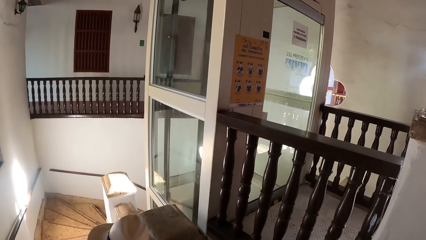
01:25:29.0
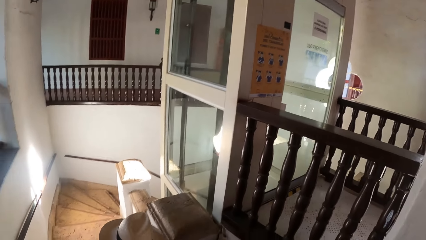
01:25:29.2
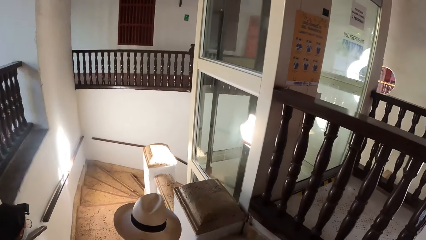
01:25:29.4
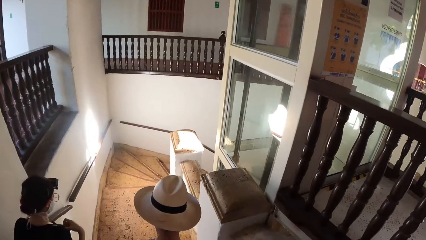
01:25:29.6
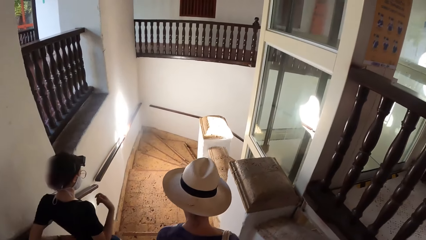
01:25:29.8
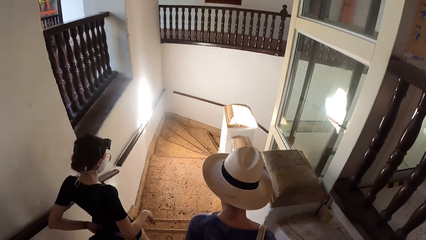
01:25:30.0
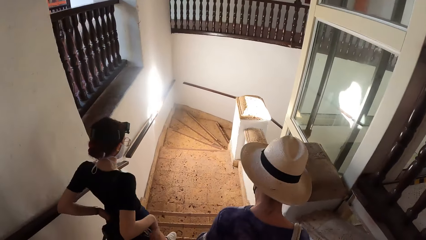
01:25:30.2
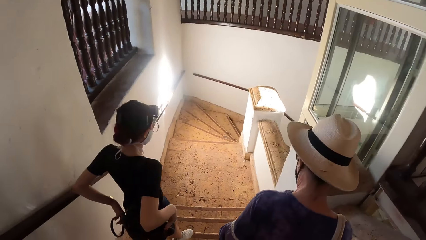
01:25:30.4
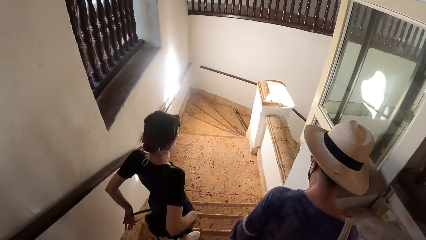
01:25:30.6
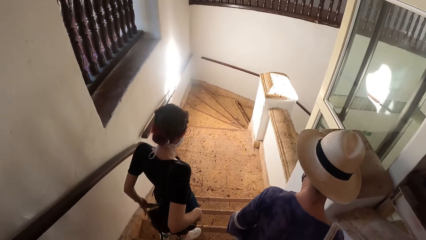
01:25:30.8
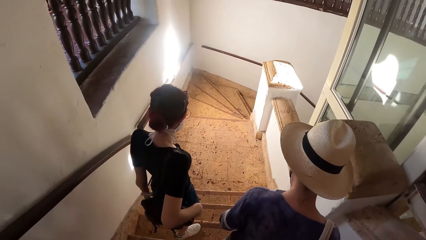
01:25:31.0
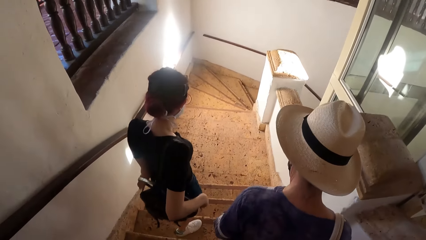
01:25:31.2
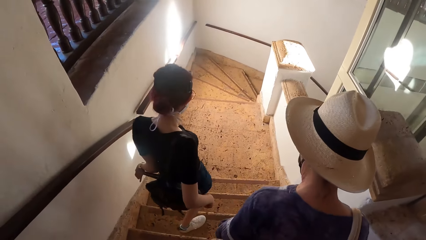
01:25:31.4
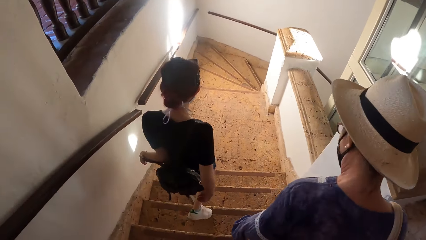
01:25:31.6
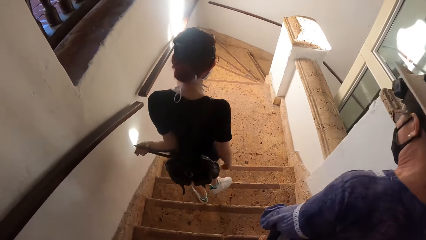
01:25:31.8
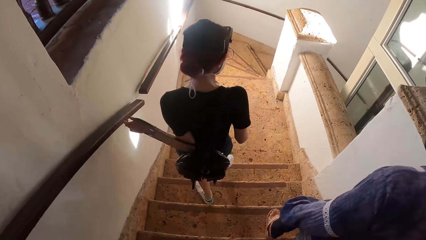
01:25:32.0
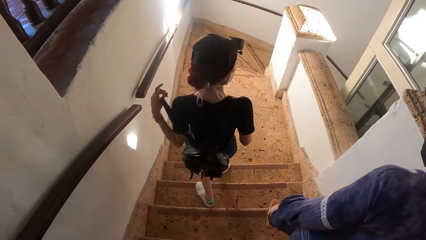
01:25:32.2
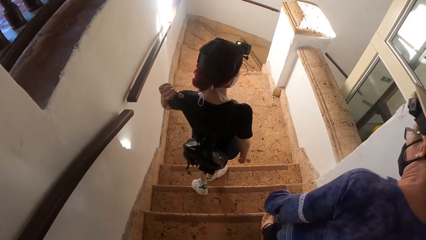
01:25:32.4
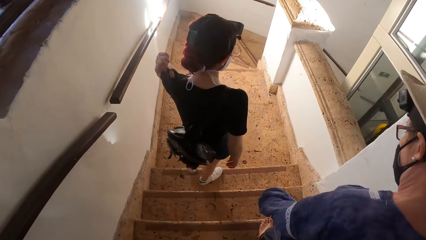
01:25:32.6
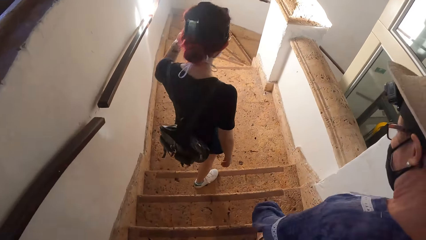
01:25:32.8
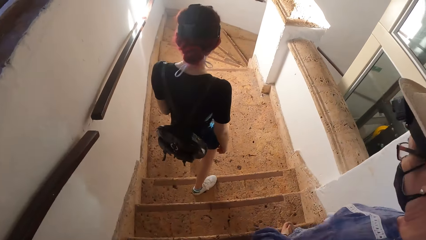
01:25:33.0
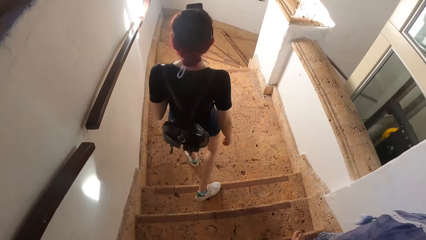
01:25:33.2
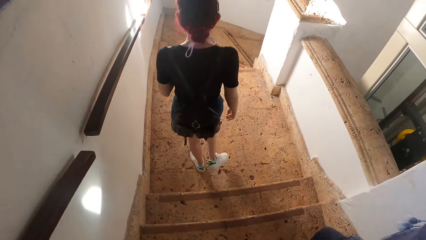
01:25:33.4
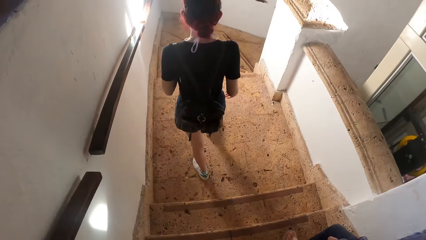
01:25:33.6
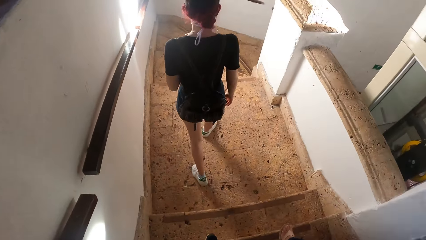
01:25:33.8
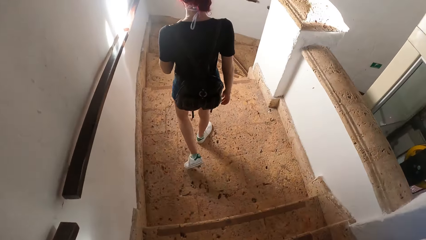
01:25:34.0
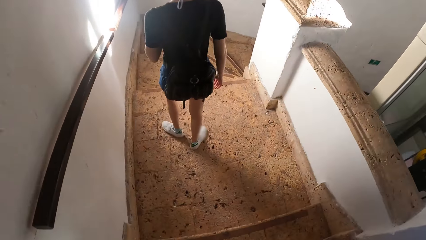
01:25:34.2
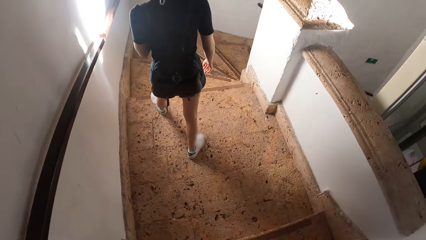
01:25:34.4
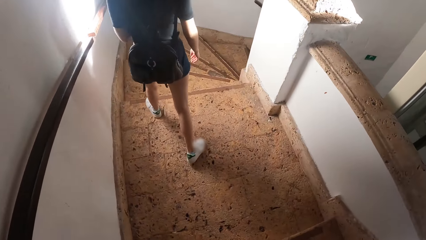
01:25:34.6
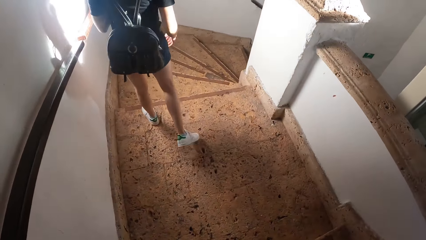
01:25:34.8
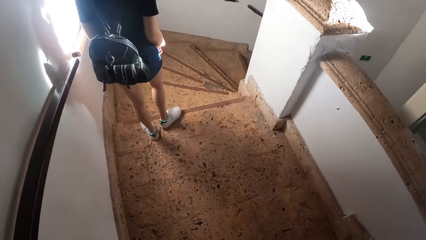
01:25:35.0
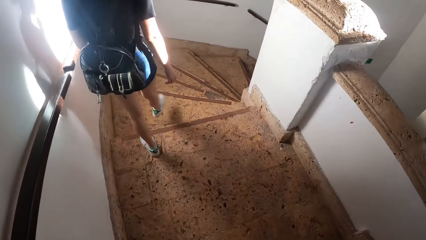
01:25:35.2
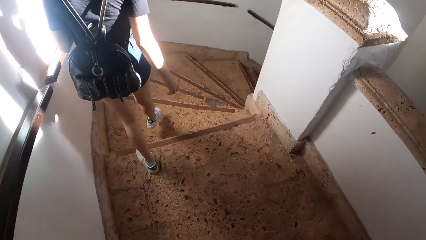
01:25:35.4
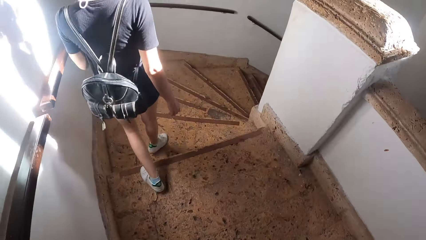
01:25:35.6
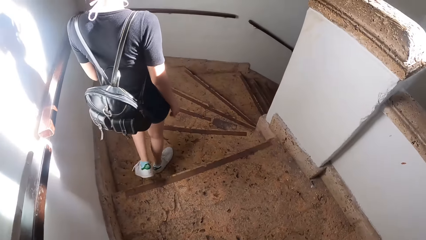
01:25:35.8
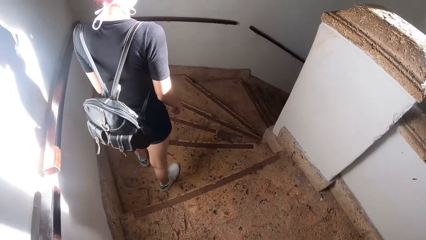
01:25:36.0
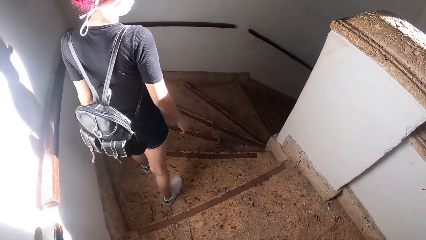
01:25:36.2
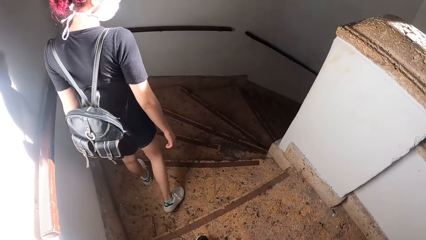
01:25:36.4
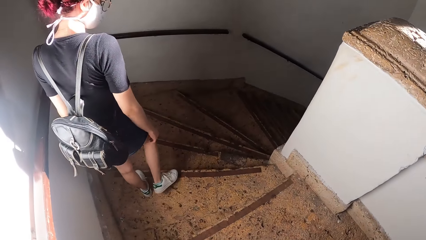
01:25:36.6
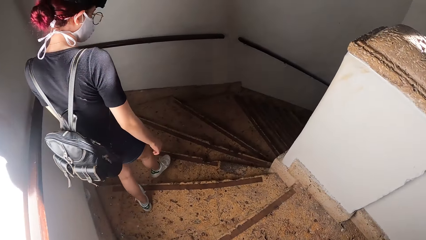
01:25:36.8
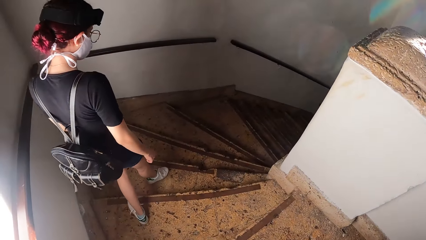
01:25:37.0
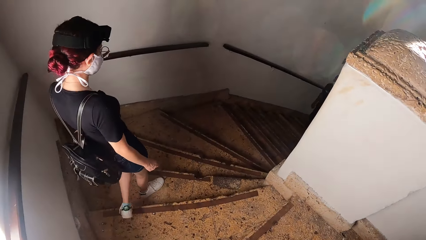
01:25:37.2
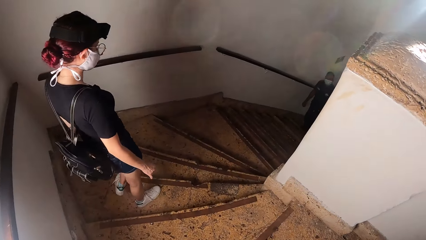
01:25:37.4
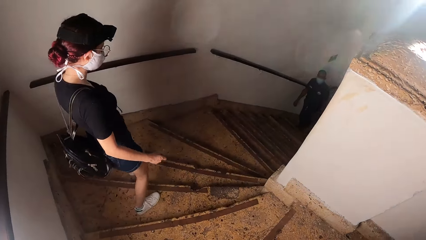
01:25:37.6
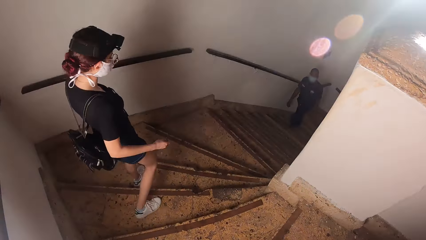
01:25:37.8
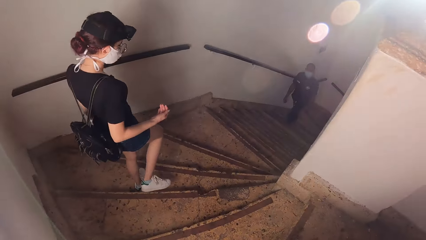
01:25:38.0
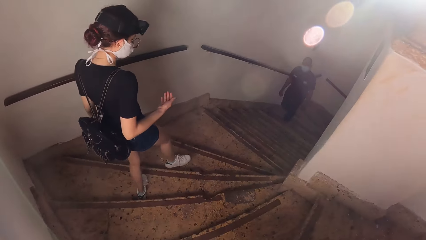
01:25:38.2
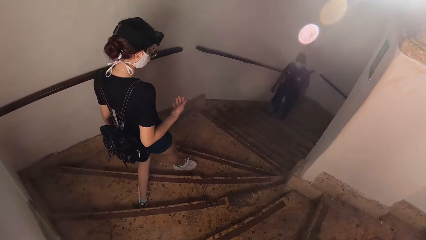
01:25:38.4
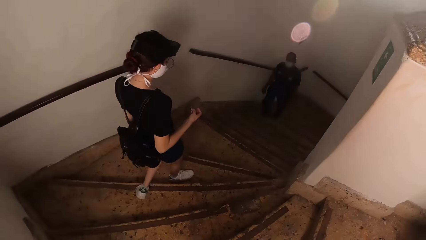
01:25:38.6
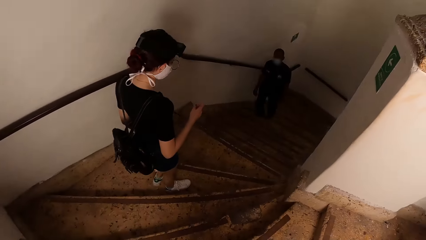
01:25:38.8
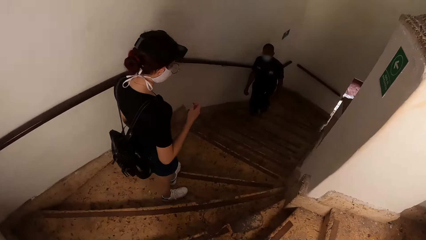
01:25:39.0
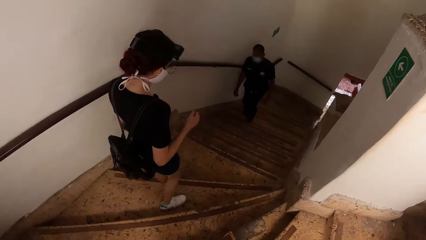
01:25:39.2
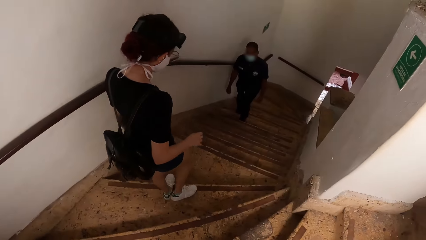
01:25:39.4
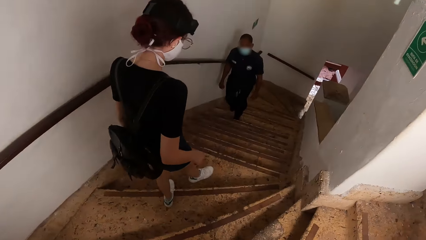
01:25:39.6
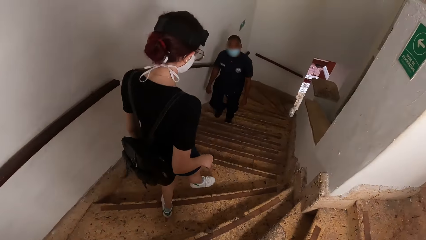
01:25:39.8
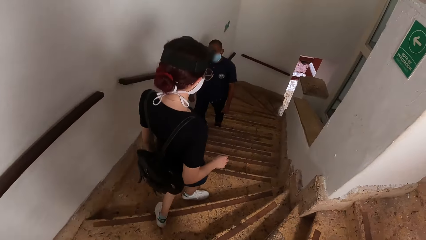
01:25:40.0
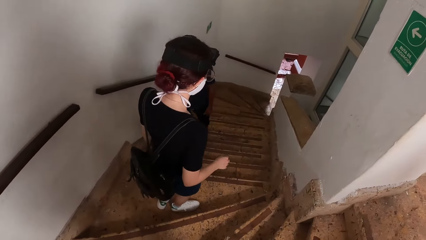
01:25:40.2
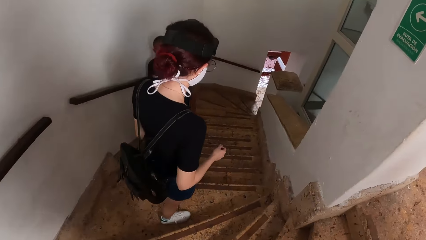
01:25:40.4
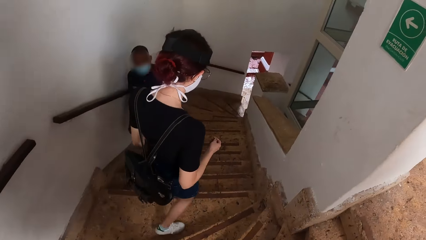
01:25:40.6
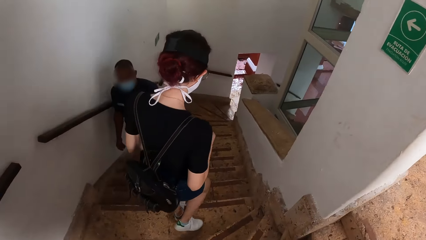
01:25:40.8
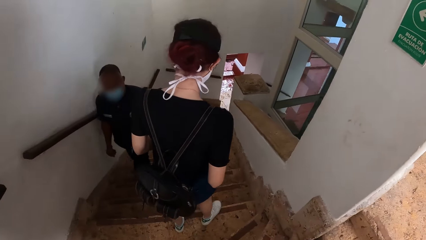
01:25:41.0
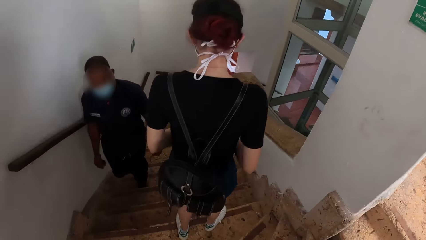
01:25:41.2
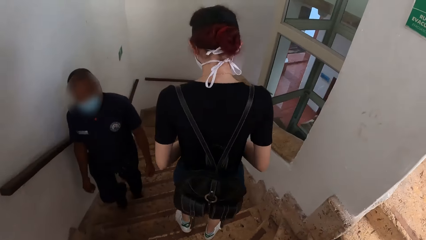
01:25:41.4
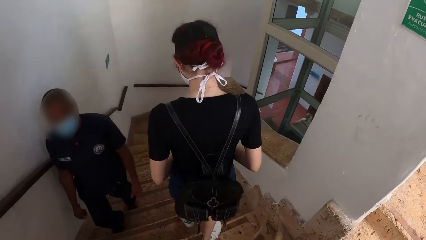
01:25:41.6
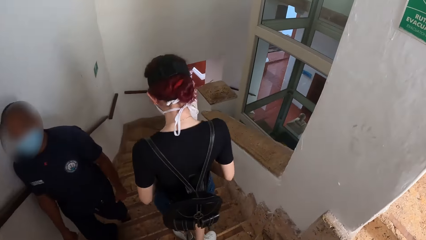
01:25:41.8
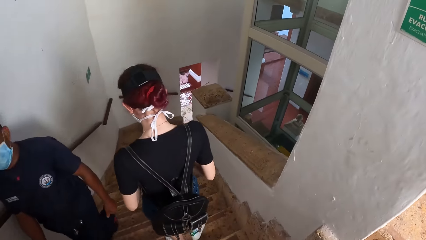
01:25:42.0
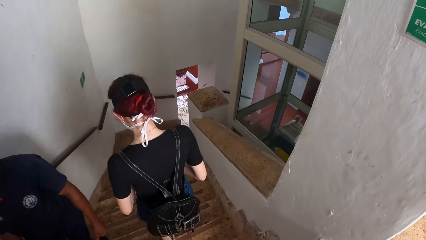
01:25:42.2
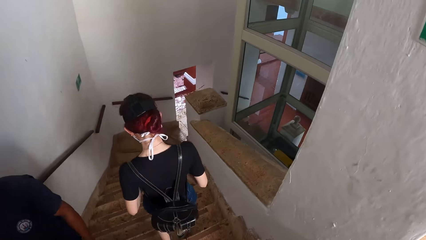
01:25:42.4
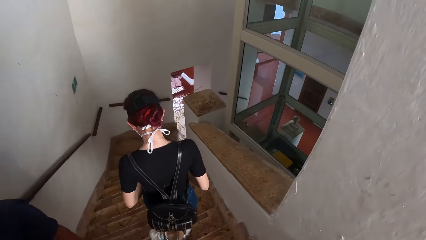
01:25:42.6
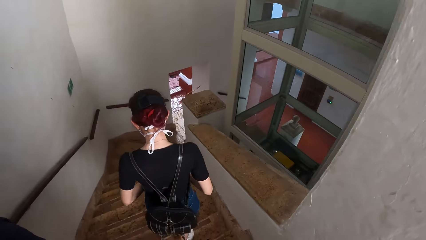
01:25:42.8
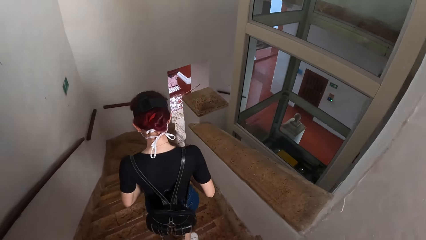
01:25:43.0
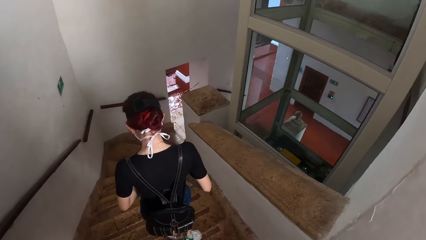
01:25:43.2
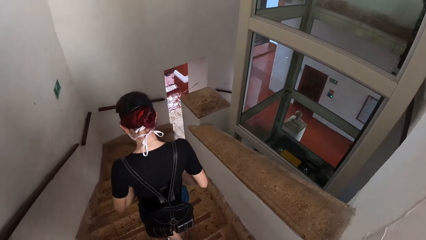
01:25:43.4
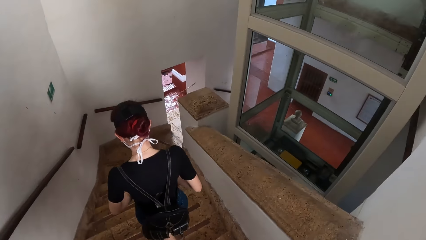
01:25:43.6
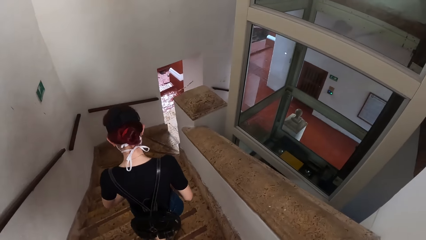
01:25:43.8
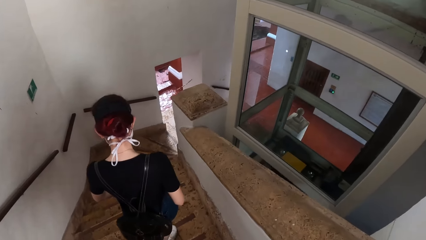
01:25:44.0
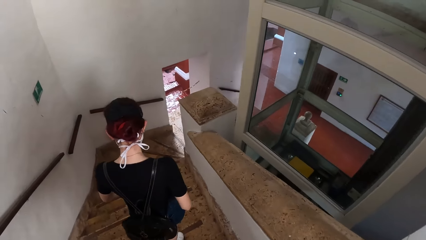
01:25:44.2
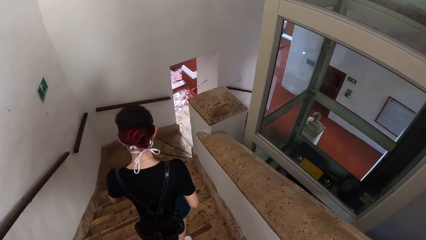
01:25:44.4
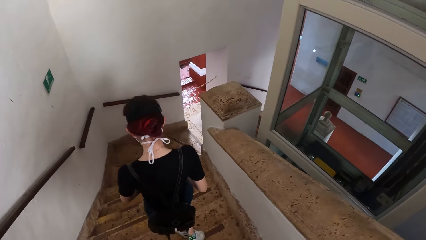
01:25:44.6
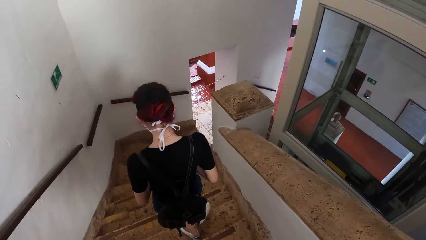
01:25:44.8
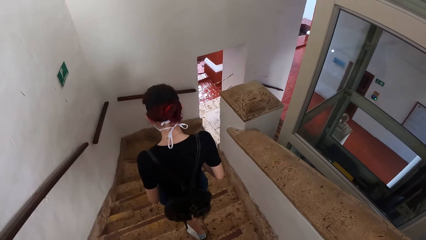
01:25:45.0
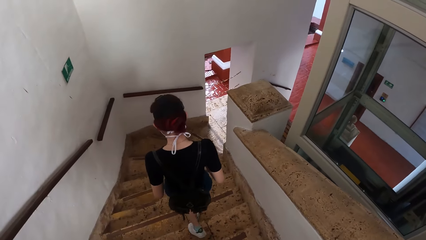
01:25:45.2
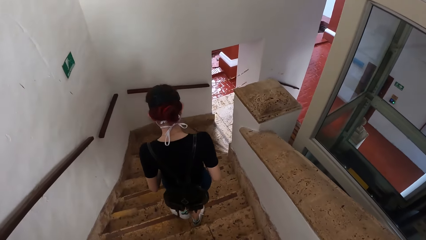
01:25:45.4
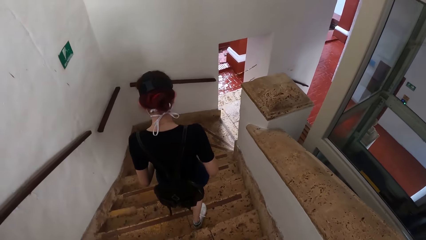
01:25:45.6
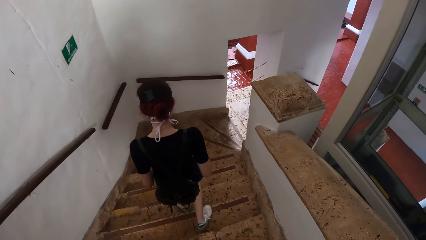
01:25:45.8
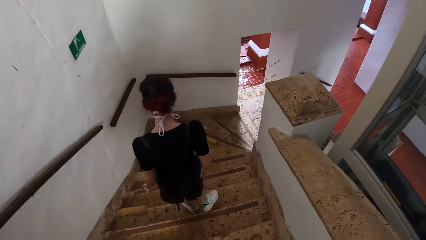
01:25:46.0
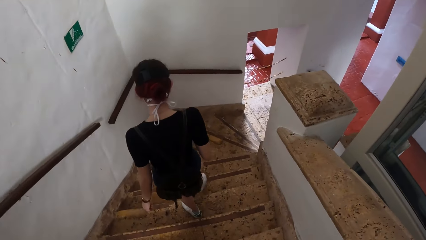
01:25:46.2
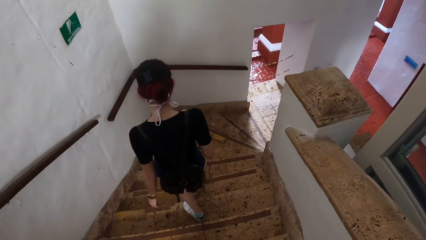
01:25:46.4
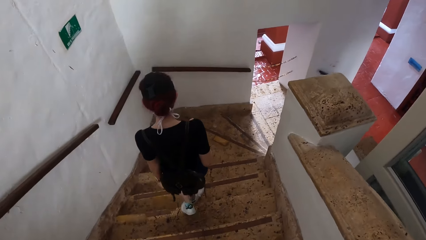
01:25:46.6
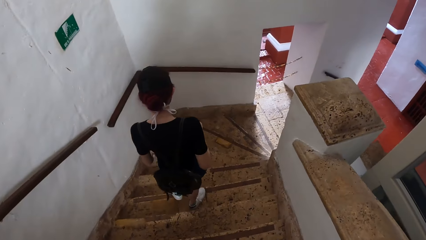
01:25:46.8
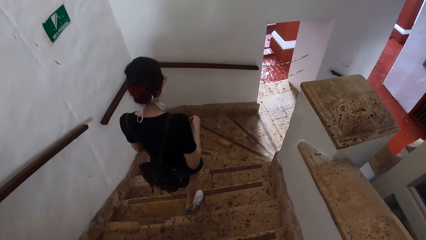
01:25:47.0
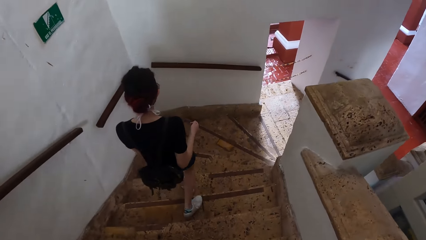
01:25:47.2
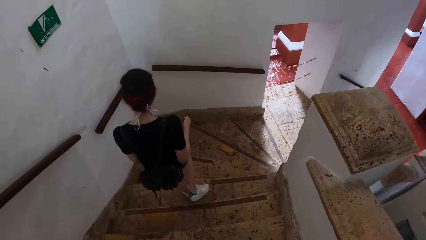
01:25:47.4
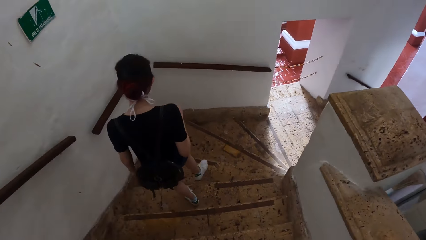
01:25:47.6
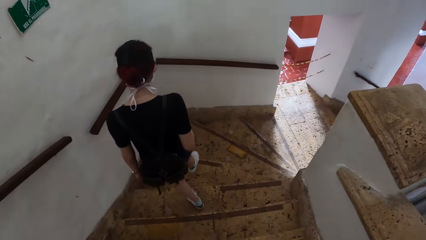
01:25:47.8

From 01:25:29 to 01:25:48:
The woman walks down the staircase. The woman wears the bag strap on her left shoulder with her left hand. The camera wearer walks past a man.
